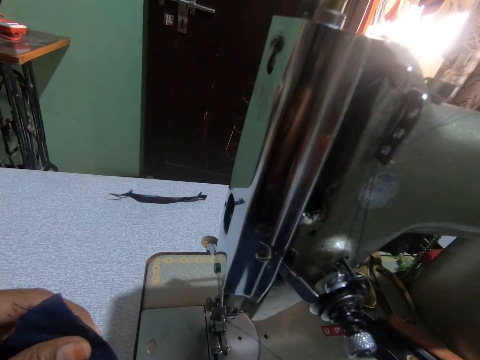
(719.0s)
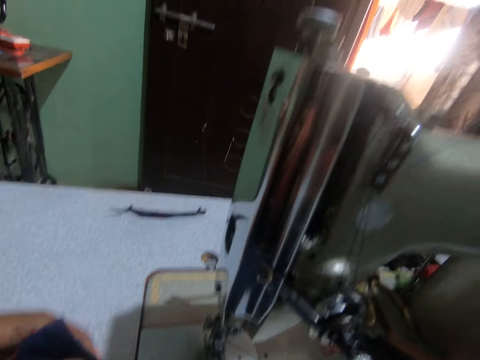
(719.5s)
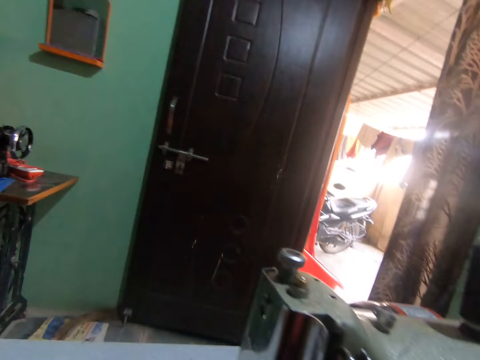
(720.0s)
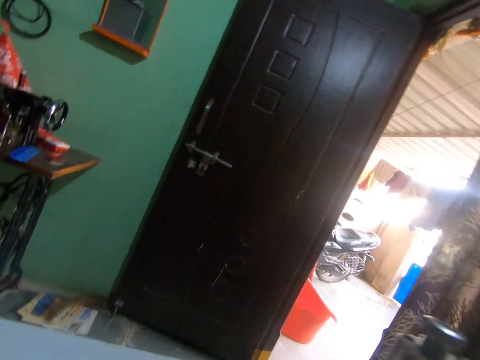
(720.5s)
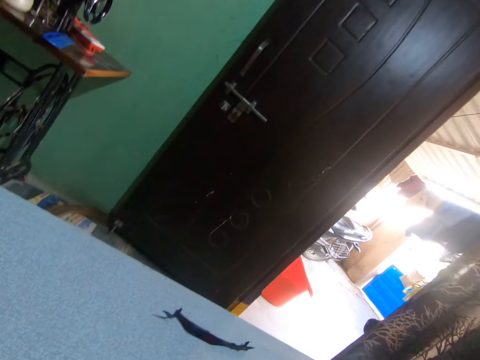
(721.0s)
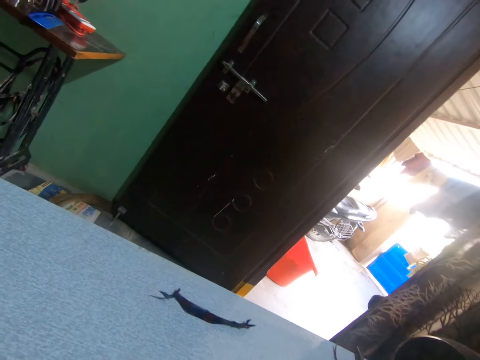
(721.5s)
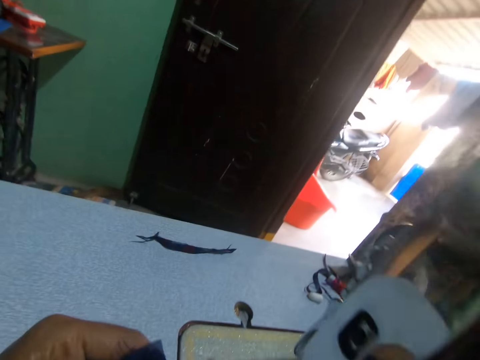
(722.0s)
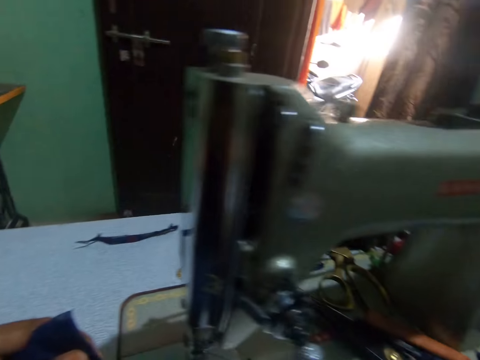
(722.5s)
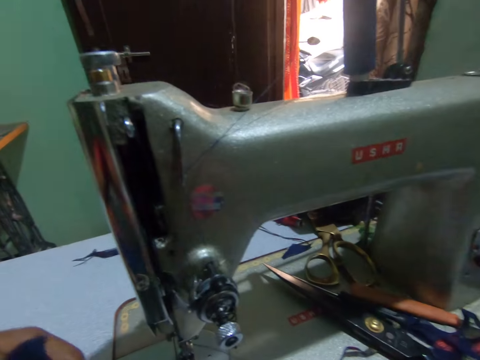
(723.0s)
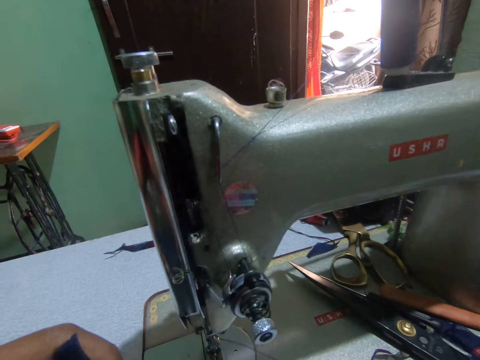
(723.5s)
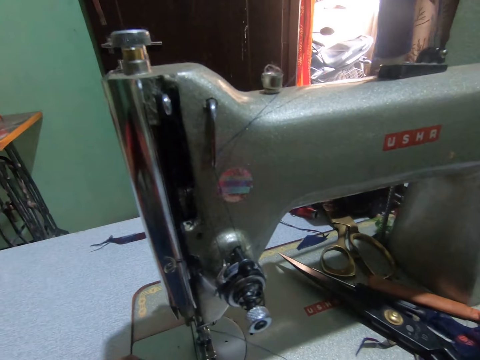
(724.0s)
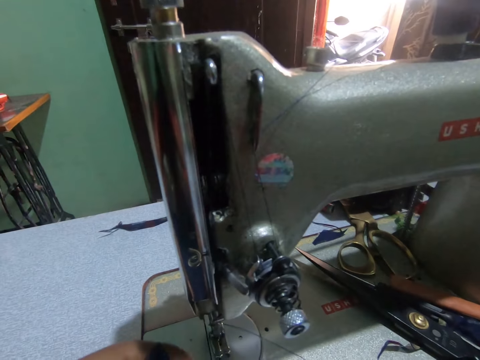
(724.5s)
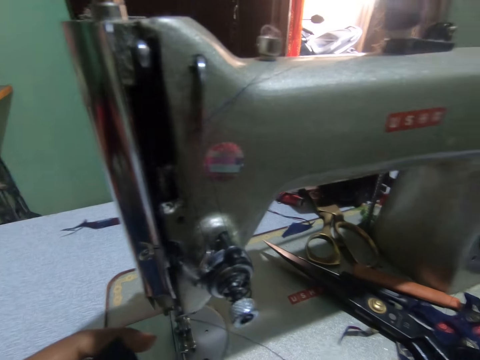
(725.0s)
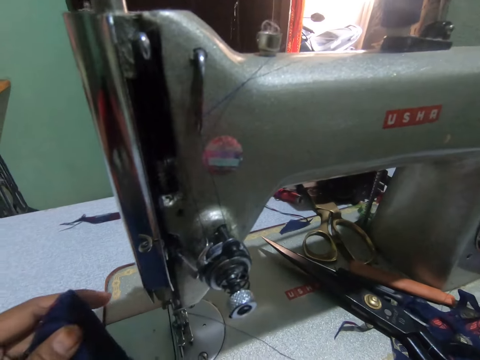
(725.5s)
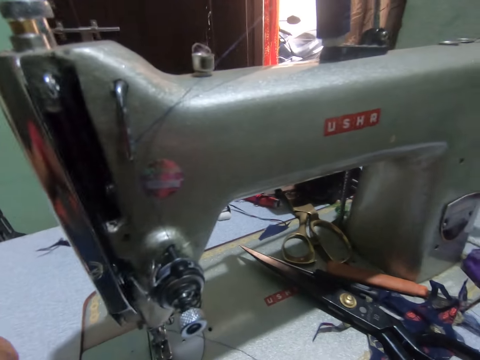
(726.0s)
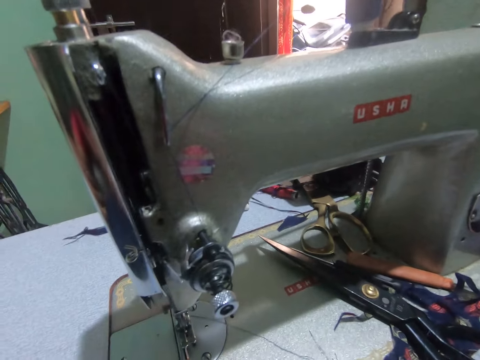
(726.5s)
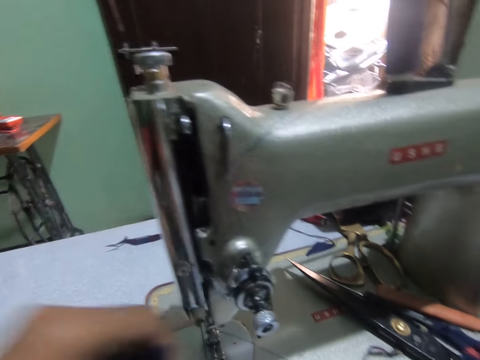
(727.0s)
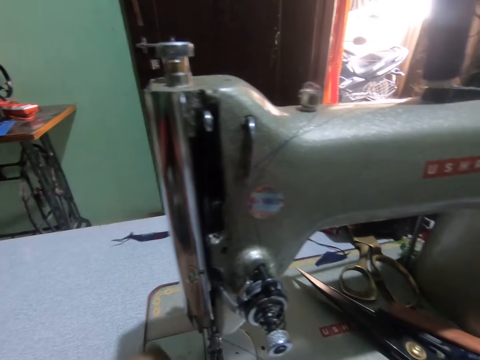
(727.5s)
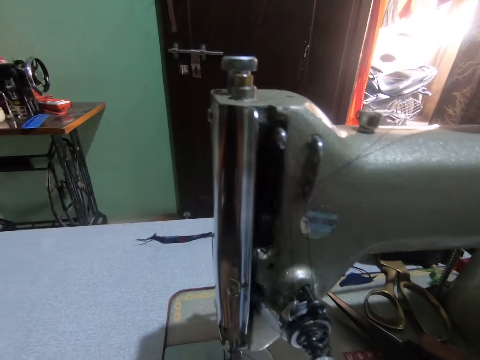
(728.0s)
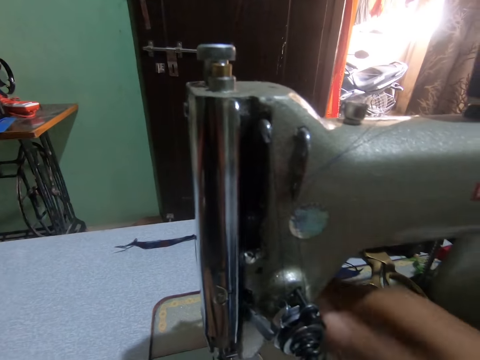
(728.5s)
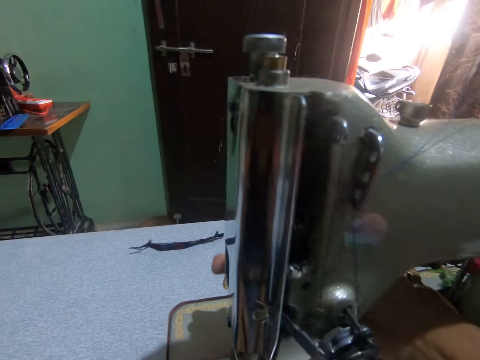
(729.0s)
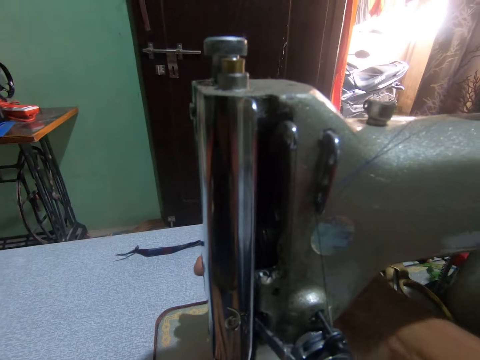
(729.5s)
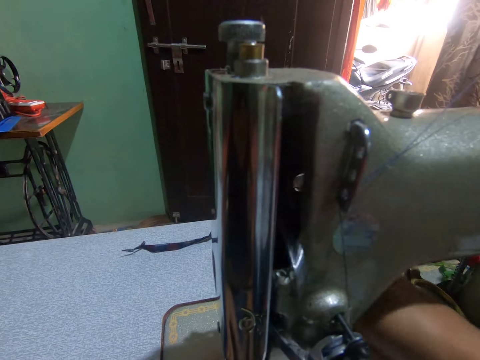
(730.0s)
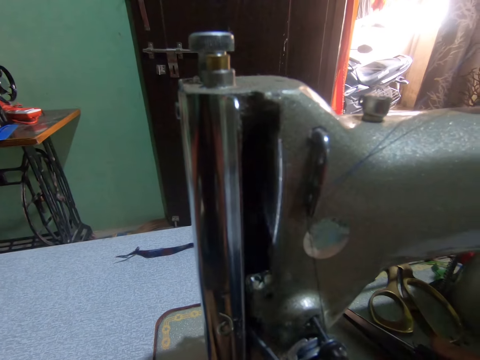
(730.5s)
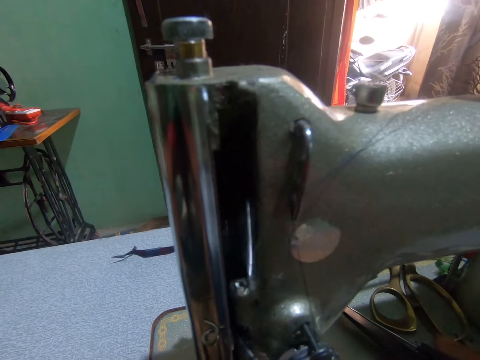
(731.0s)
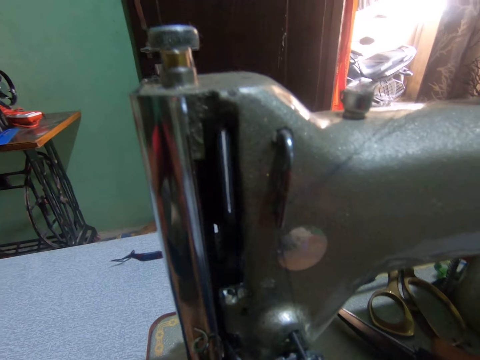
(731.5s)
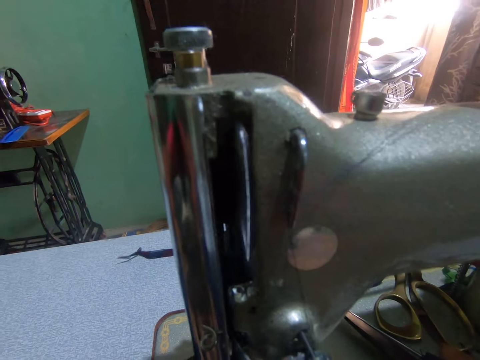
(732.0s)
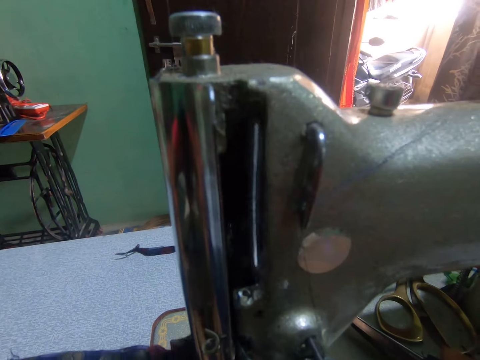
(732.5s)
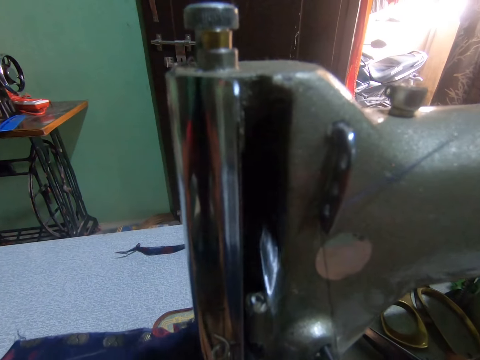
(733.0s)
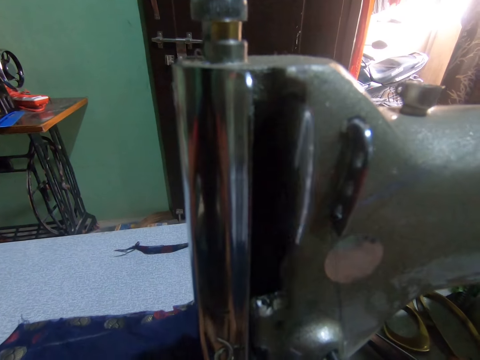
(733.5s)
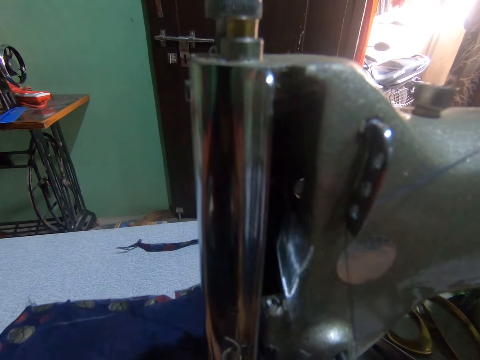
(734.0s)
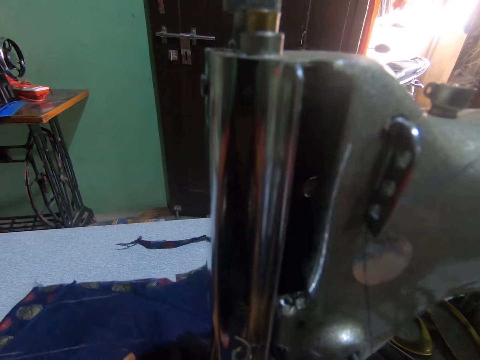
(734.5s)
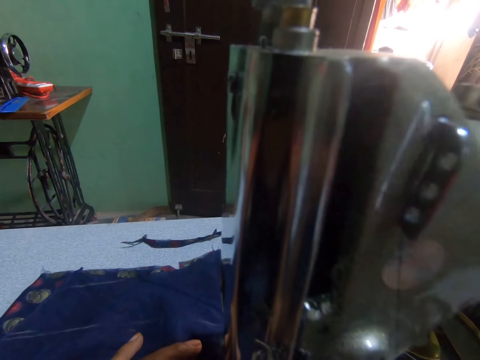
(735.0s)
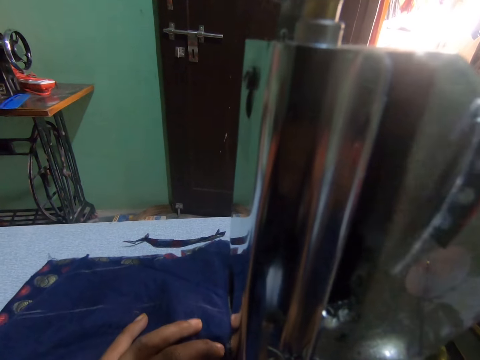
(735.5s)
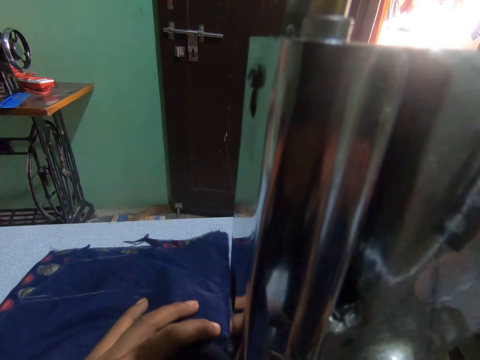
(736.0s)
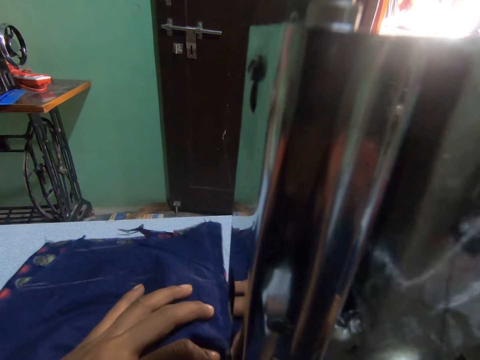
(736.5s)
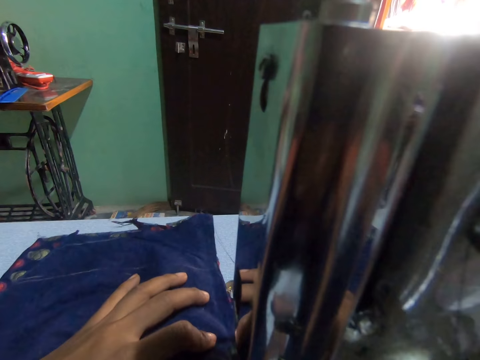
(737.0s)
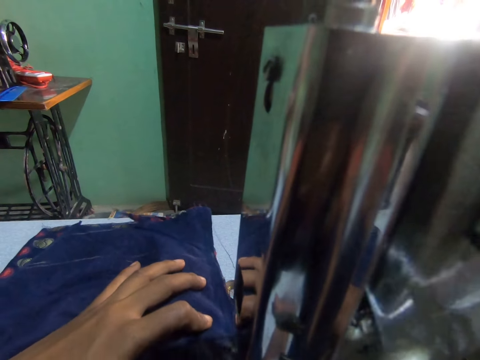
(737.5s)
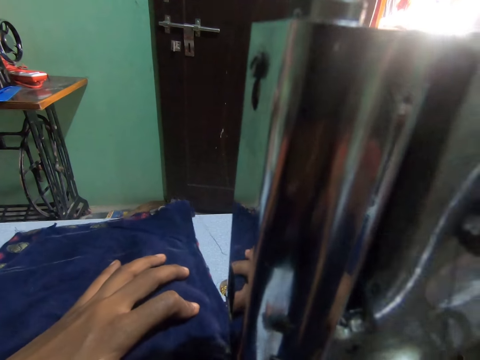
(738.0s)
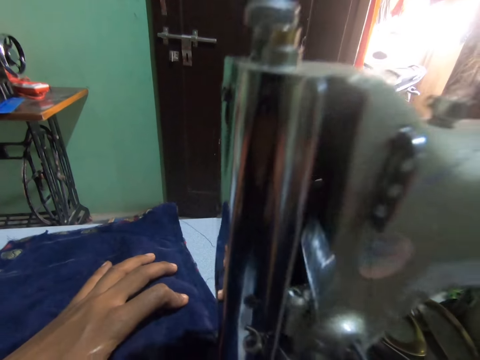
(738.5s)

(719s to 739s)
The camera wearer turns the presser bar lifter. They sew fabric.

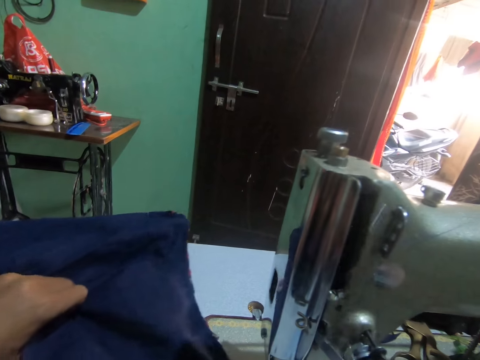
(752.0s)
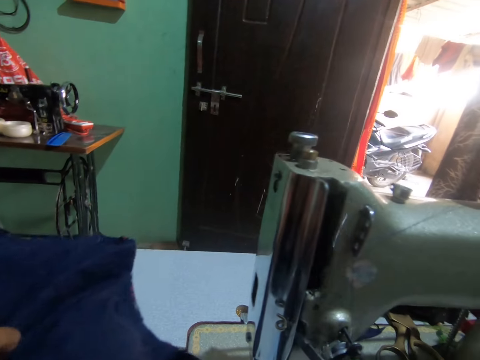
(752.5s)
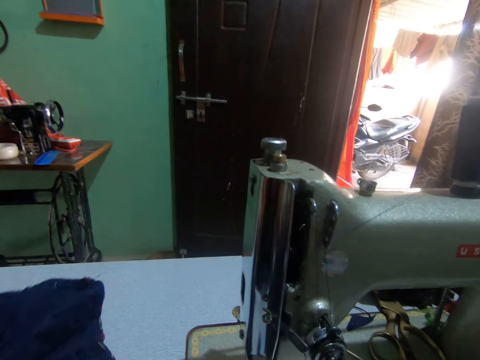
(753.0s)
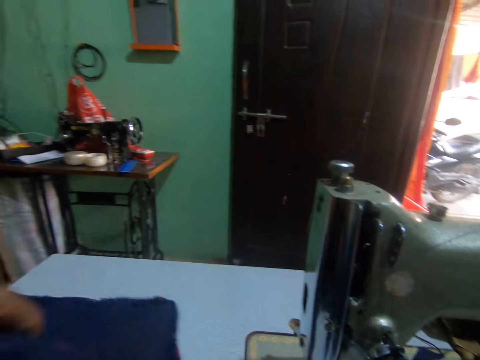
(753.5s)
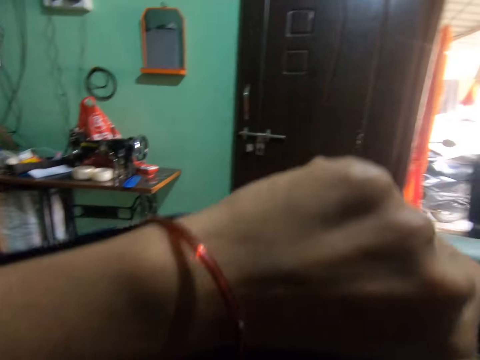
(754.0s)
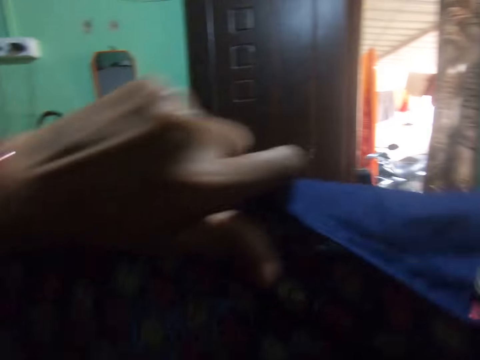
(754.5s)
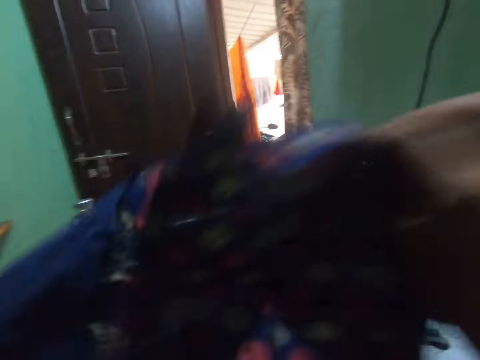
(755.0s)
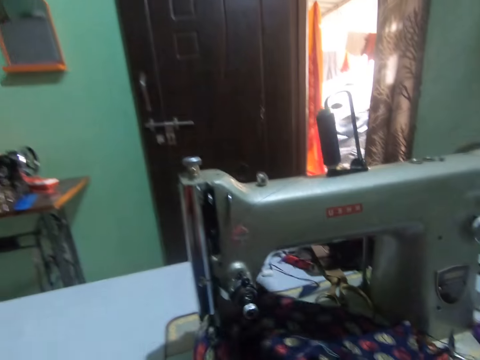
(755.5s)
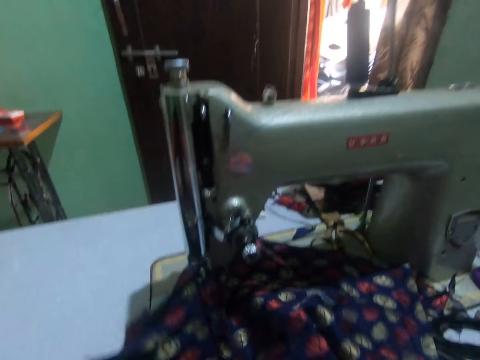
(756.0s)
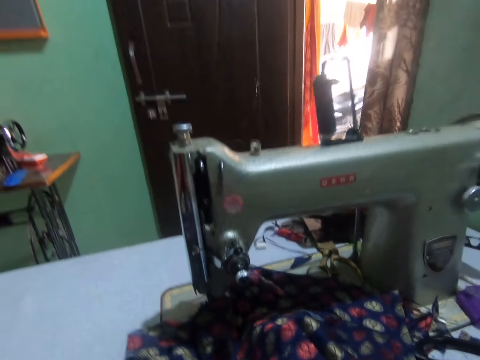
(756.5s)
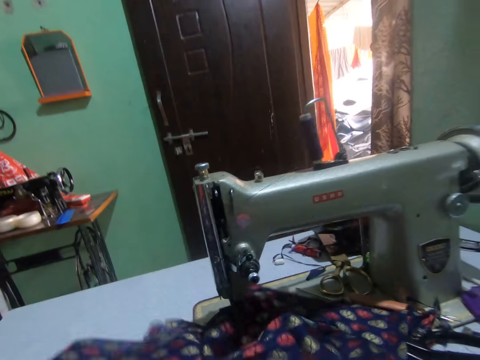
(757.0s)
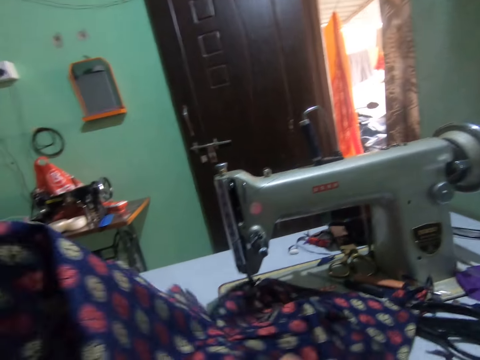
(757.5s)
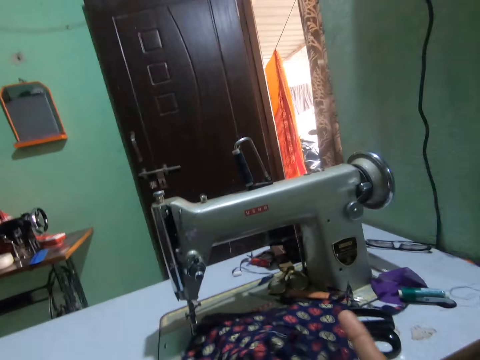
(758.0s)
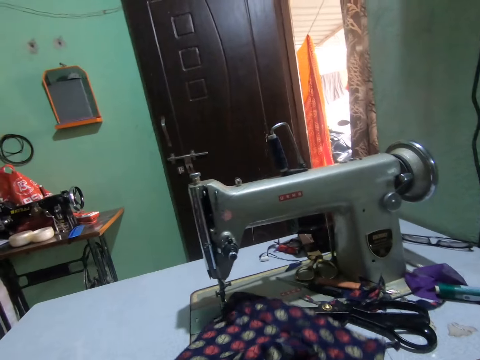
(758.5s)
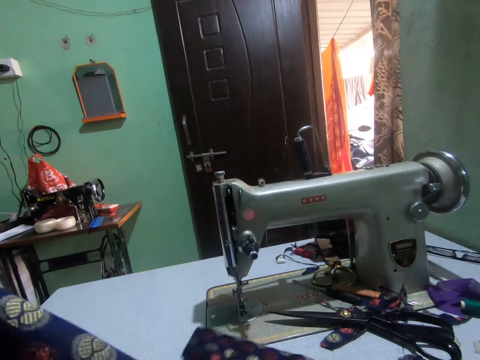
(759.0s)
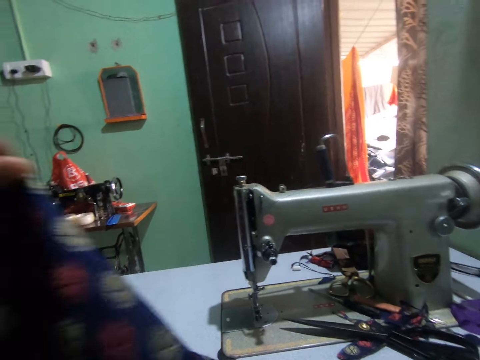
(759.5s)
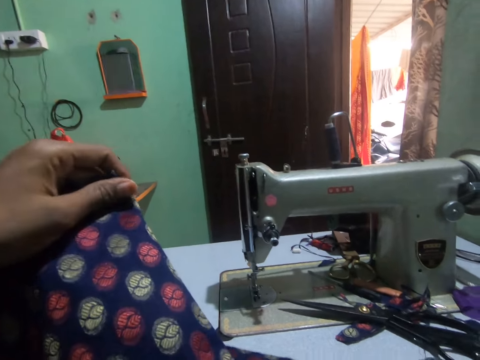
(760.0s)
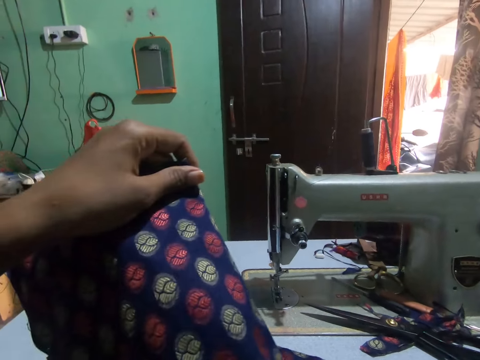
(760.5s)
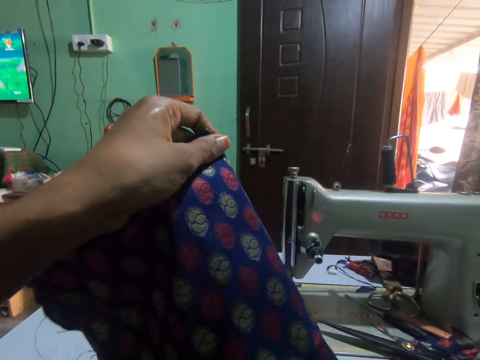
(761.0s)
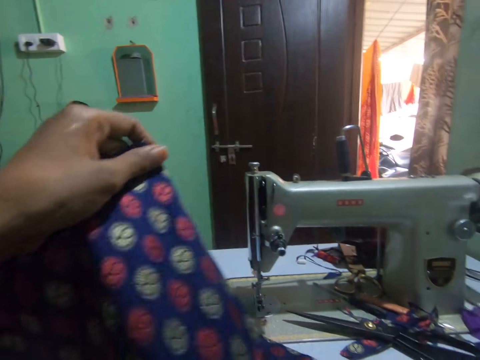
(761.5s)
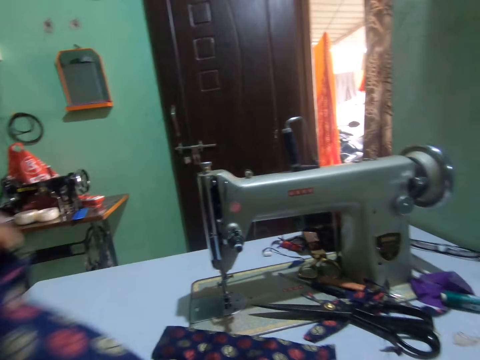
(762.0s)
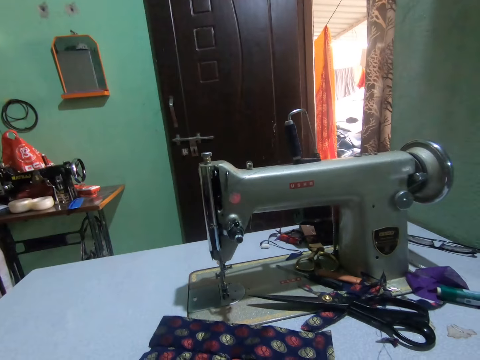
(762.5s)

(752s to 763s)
The camera wearer lifts the dress with both hands. They straighten fabric.
